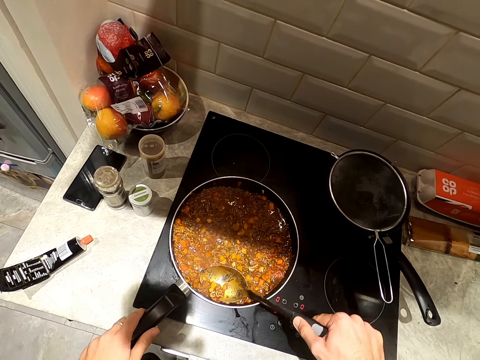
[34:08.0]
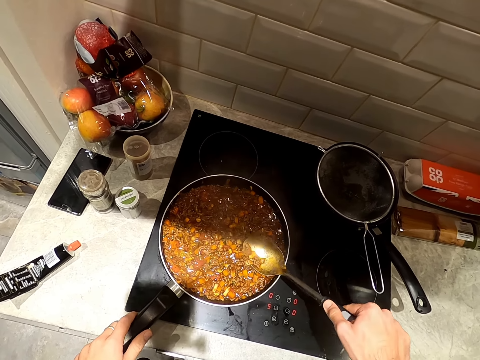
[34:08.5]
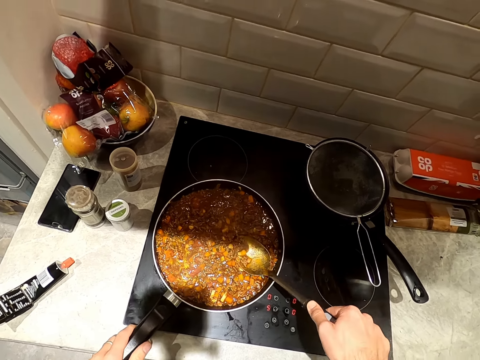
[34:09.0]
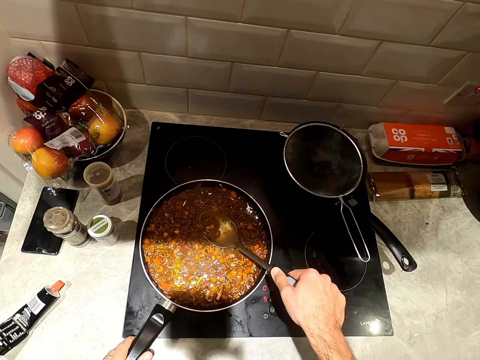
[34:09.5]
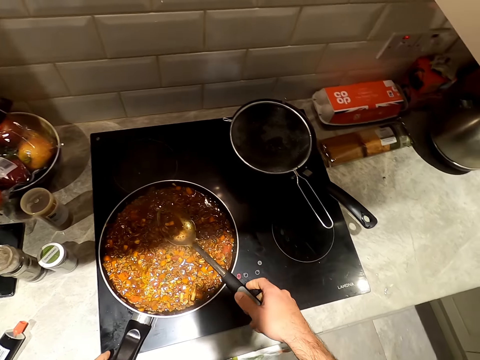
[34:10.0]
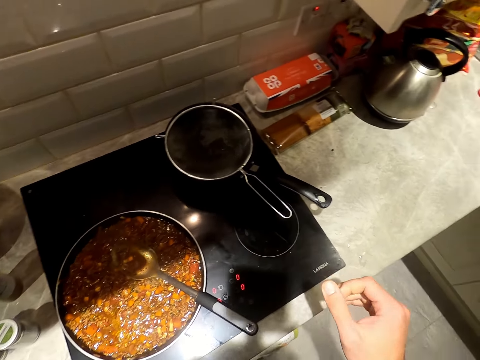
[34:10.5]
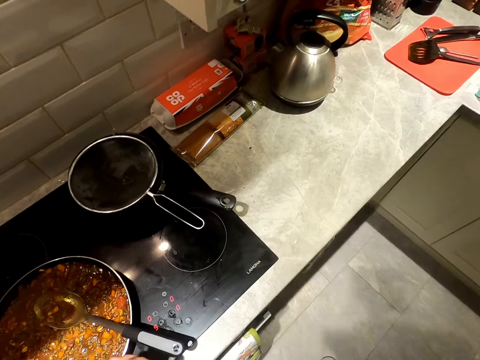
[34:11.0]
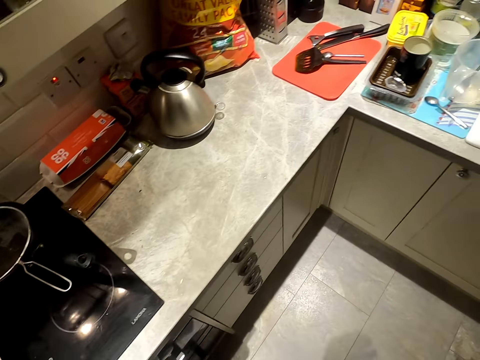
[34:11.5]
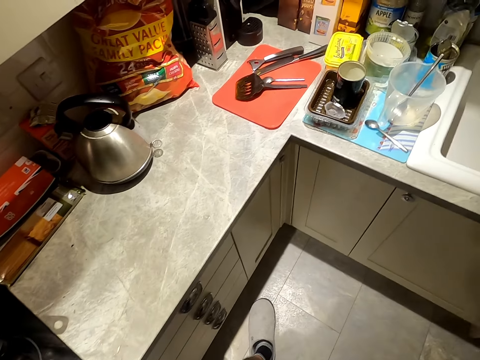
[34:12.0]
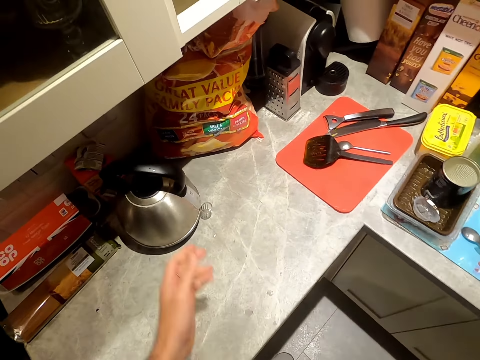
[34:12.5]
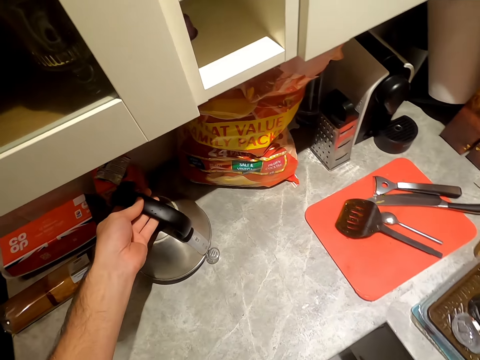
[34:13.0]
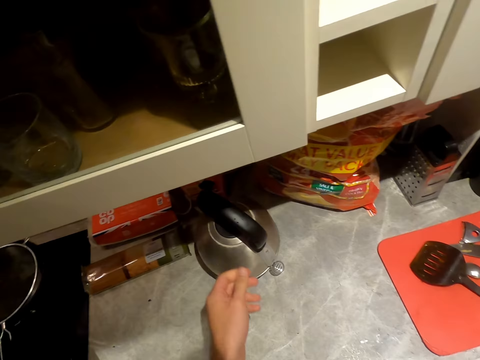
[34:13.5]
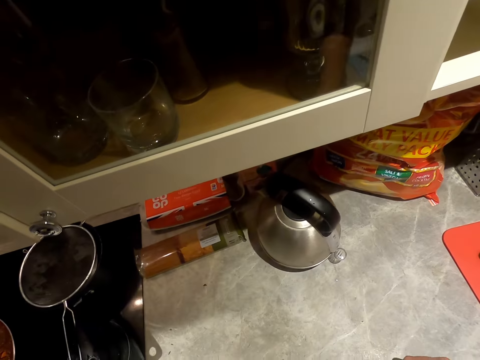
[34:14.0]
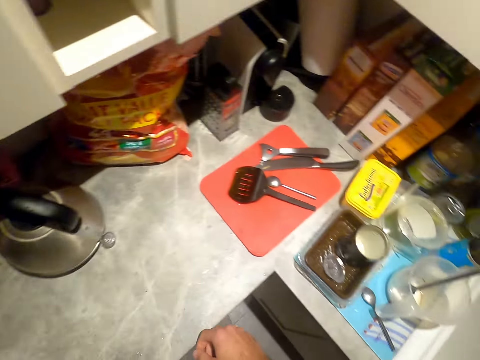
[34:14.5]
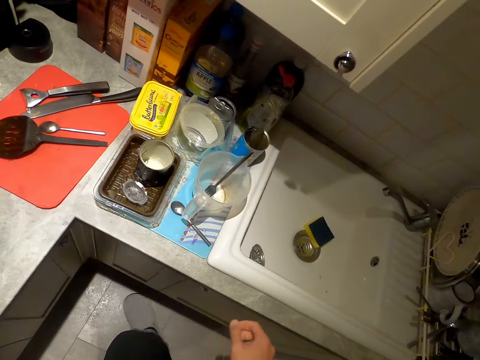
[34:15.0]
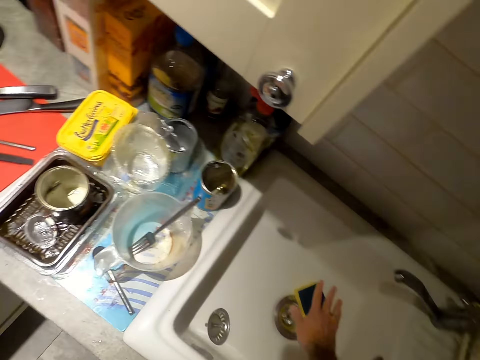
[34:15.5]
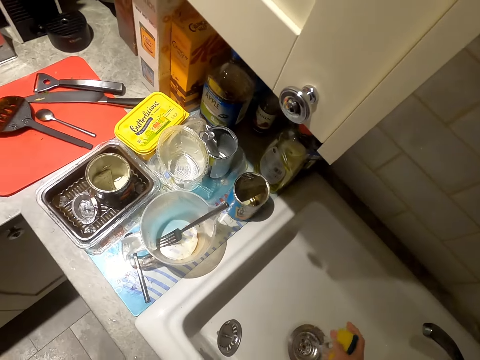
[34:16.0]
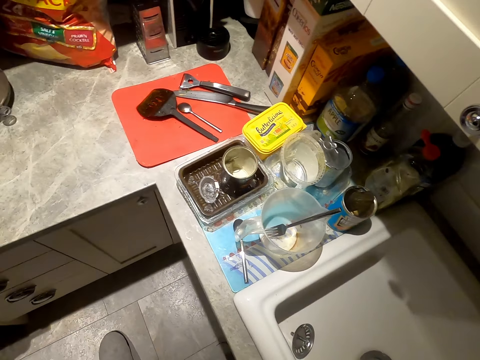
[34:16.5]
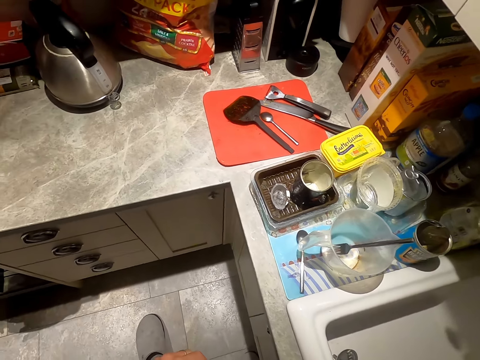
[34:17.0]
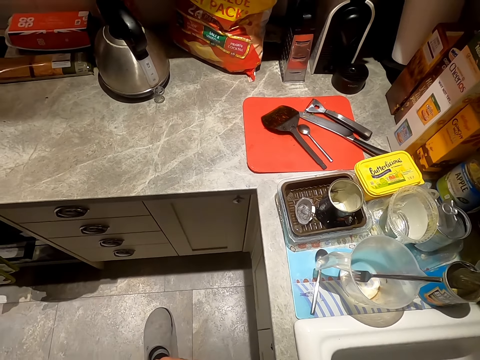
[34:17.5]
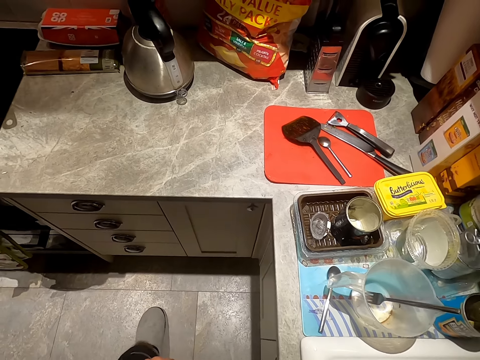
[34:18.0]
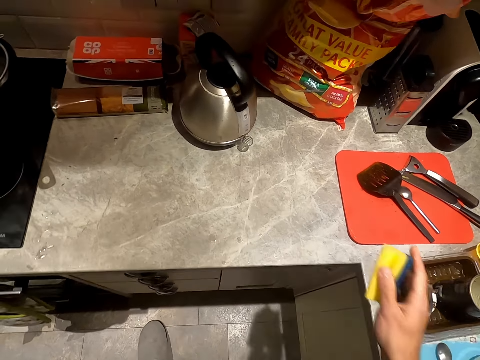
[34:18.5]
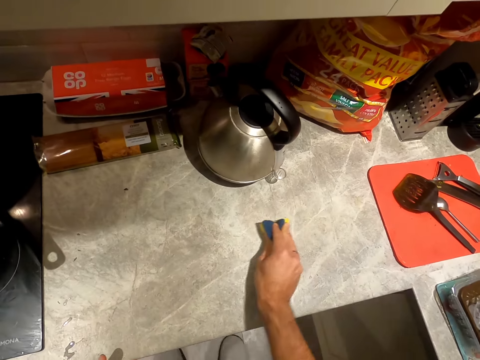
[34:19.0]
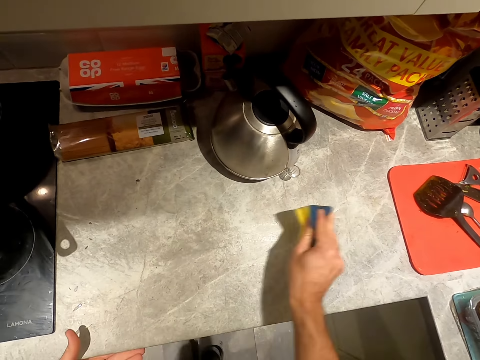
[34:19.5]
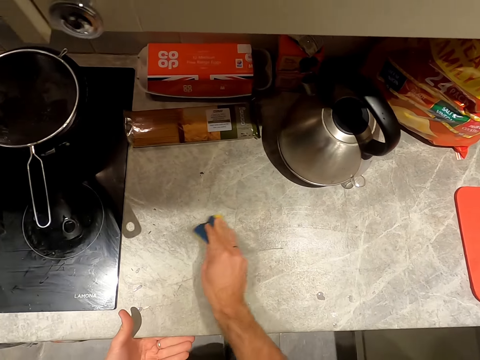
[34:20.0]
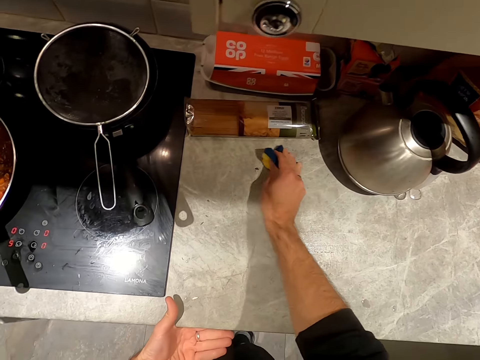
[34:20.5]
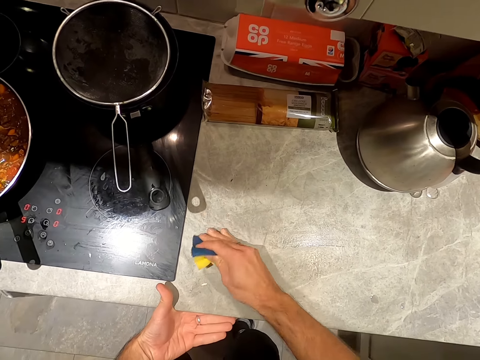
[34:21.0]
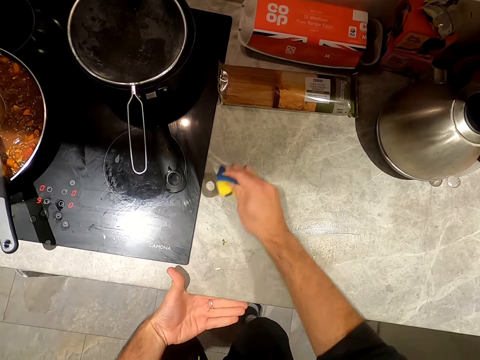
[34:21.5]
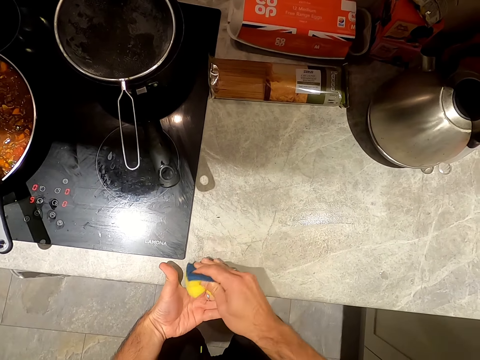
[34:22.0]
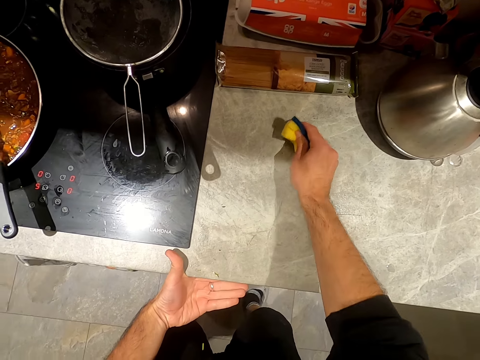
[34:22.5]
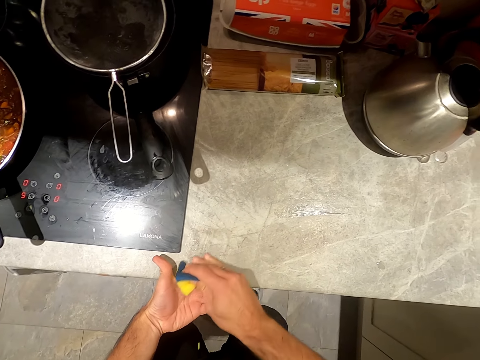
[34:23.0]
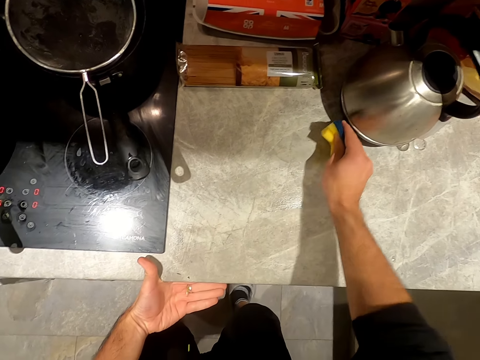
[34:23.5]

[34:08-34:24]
The camera wearer walks around the room. They take a kettle. They take a washing sponge. They converse. They wipe the kitchen top with a scouring pad.

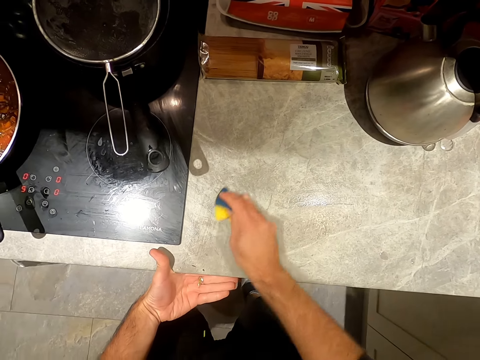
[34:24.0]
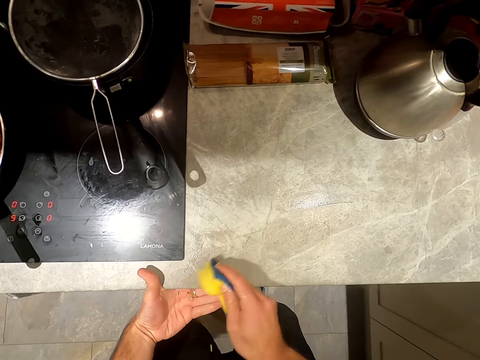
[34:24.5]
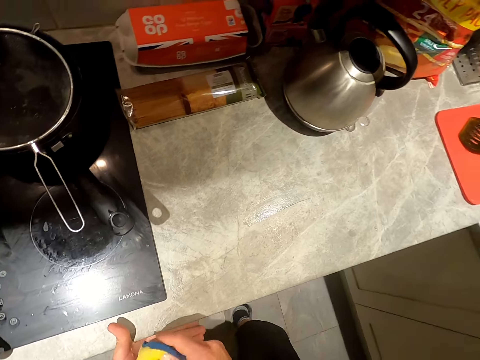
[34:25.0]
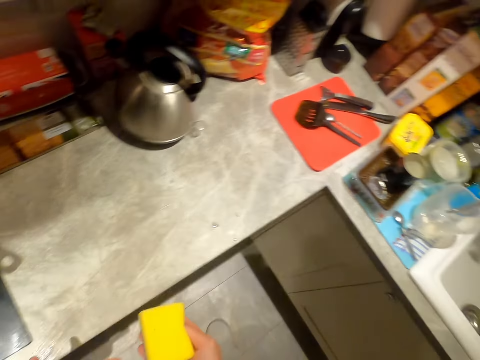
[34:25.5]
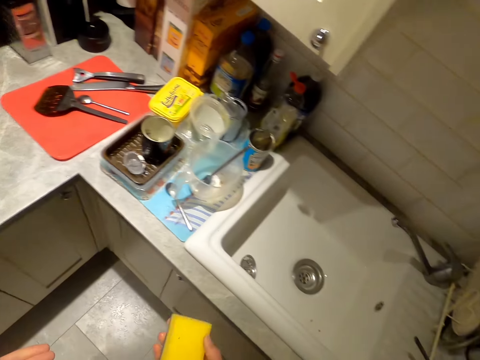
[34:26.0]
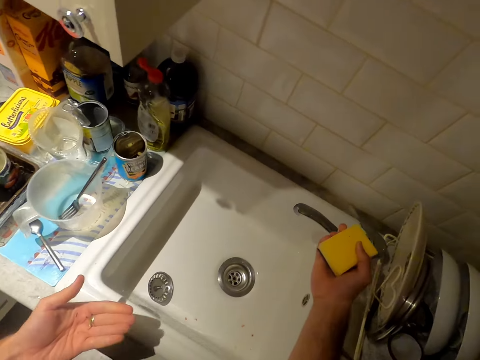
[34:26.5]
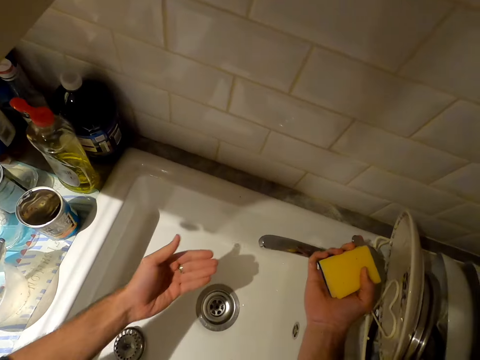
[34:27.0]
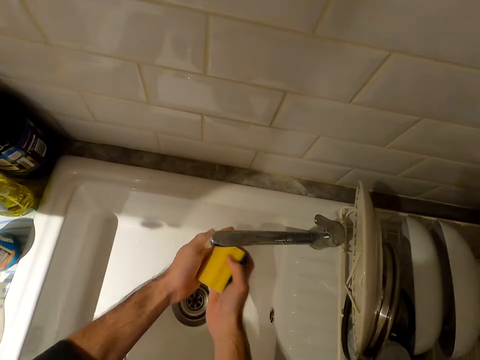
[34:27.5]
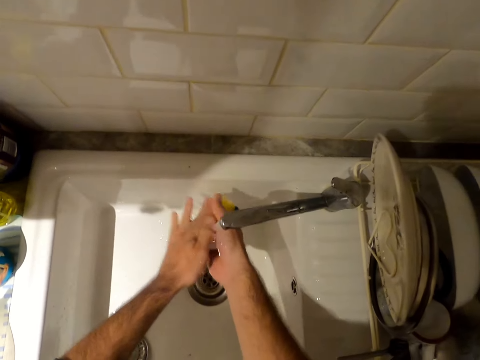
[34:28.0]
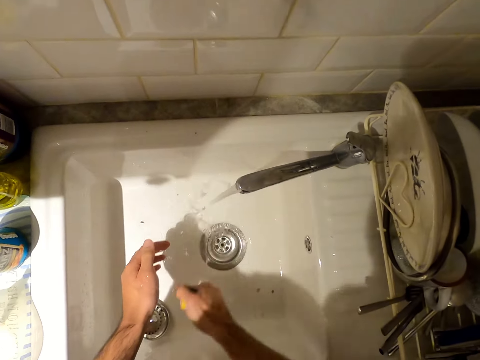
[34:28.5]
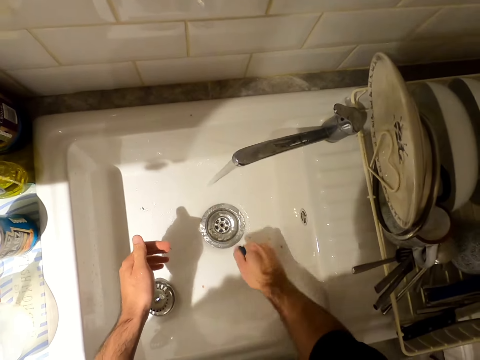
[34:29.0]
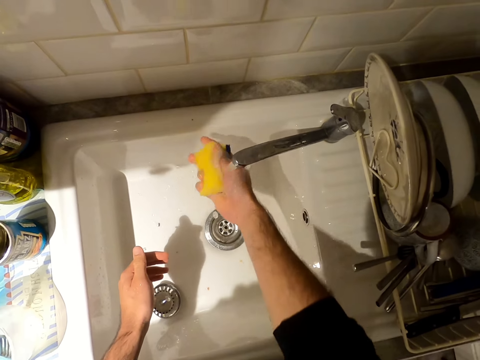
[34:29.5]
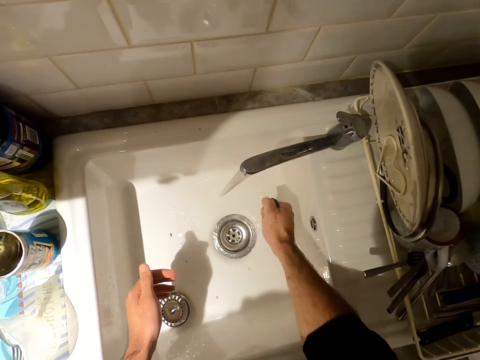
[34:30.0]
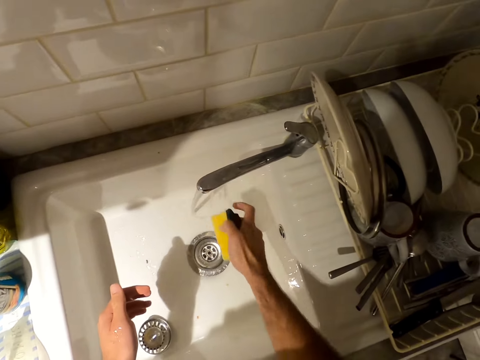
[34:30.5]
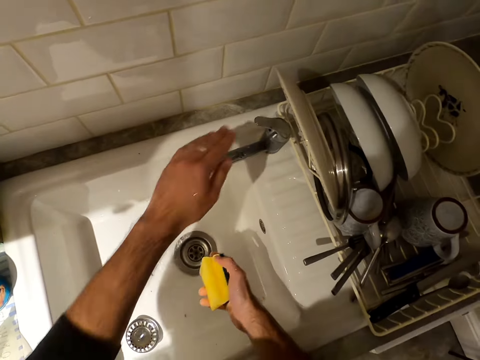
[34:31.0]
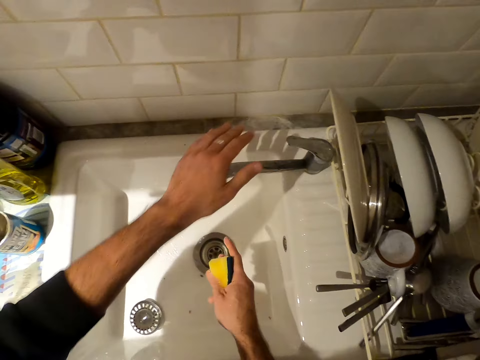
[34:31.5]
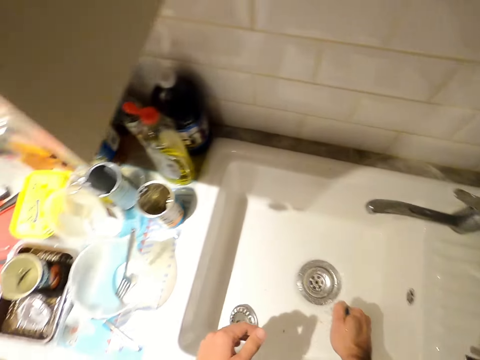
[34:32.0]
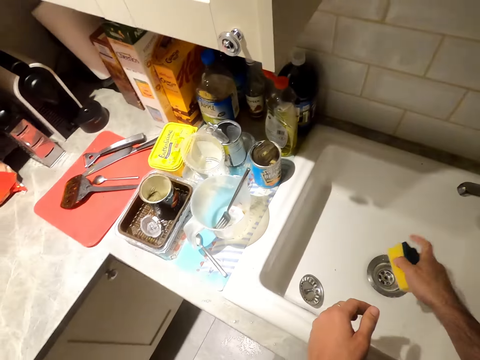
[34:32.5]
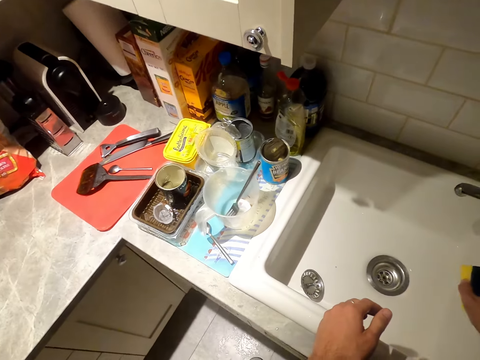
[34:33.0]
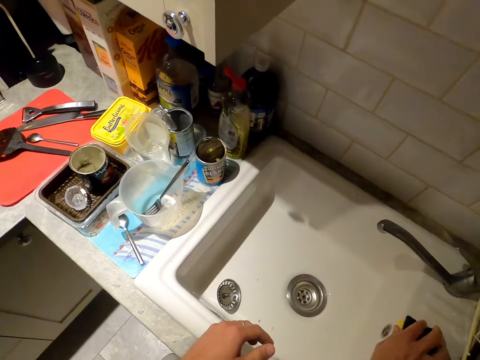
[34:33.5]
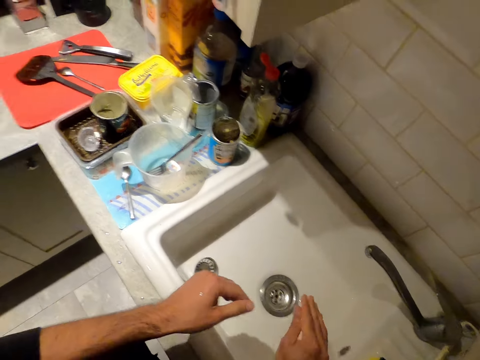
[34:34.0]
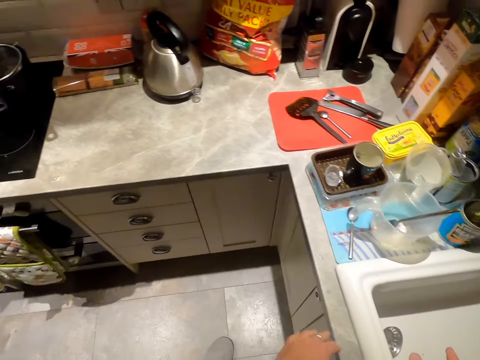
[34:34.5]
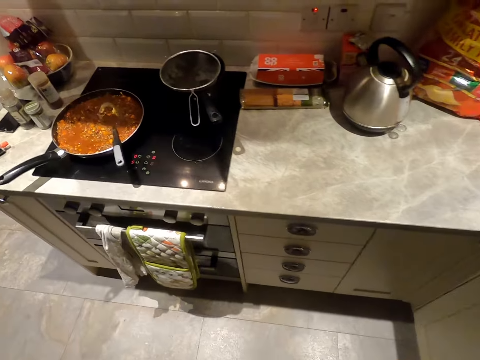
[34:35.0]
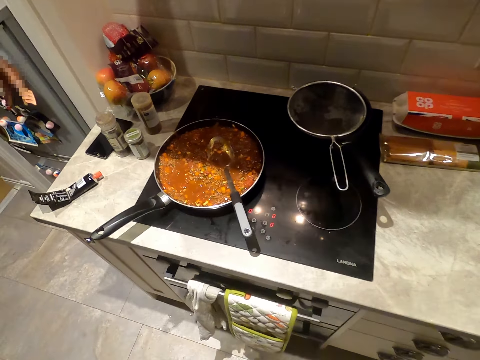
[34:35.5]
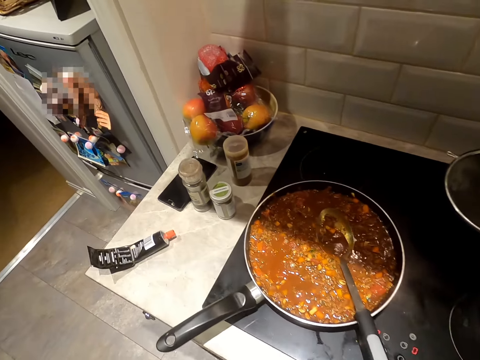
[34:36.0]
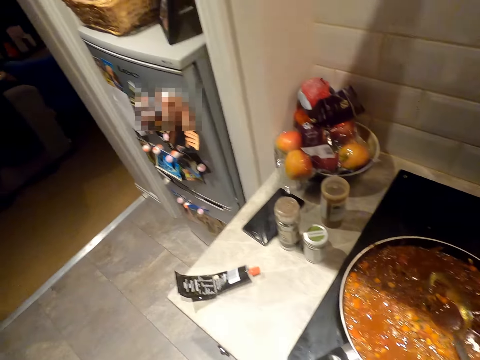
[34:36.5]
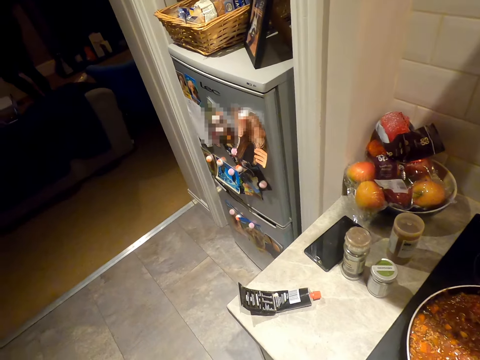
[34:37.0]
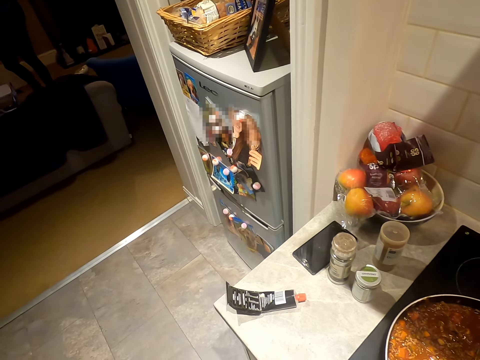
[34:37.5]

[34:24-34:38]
The camera wearer moves in the kitchen. They open the water tap. They rinse the scouring pad. They wash the sink. They close the water tap. They converse. They walk around the room.
